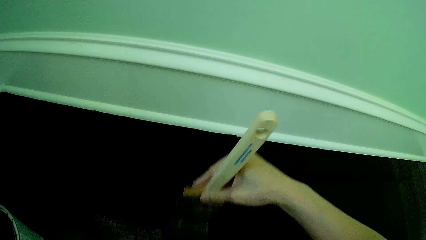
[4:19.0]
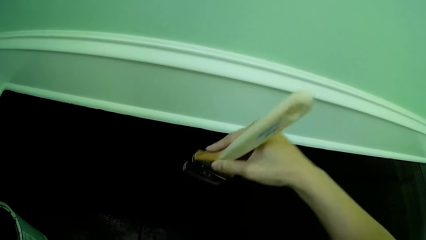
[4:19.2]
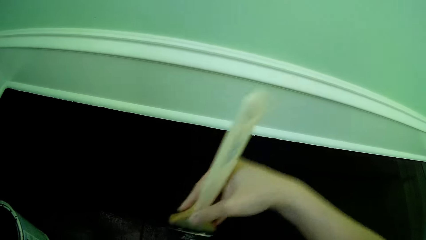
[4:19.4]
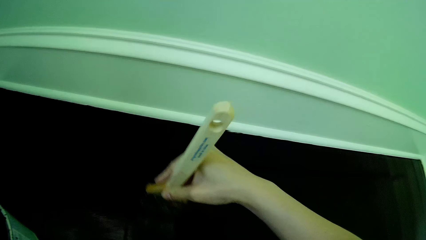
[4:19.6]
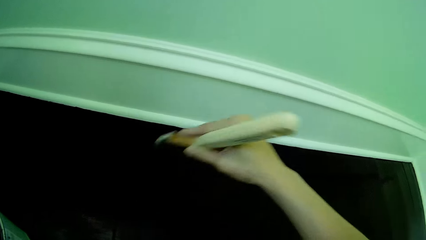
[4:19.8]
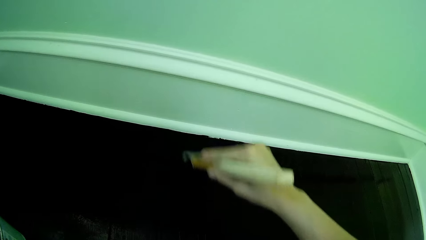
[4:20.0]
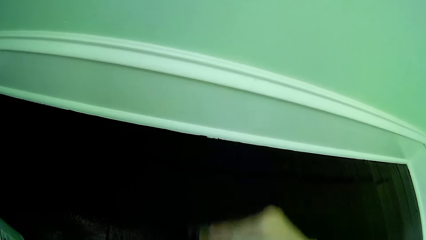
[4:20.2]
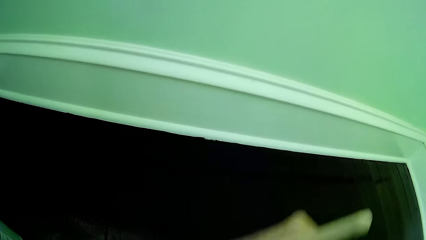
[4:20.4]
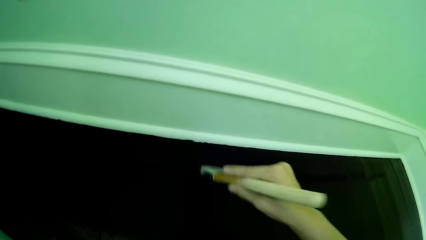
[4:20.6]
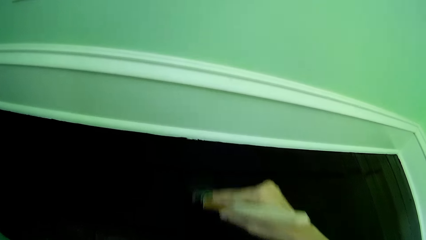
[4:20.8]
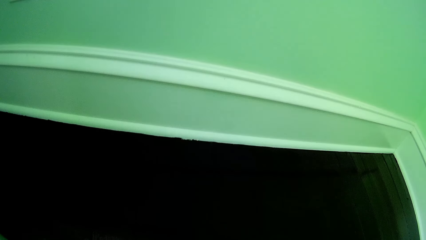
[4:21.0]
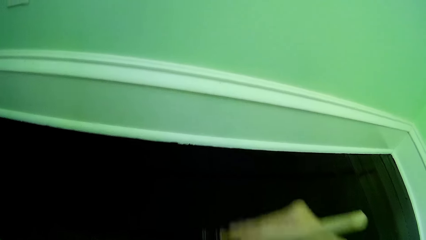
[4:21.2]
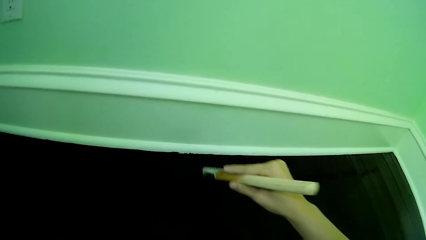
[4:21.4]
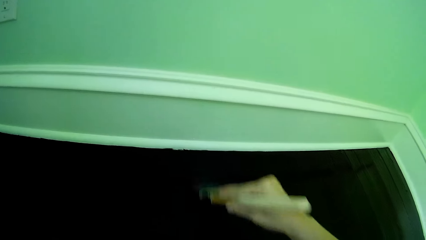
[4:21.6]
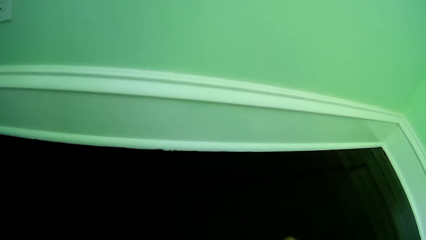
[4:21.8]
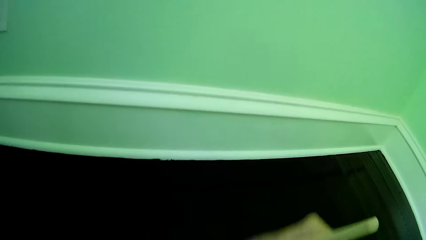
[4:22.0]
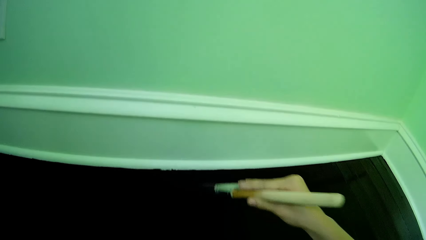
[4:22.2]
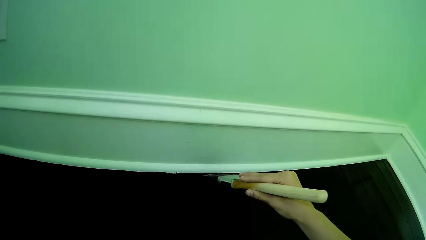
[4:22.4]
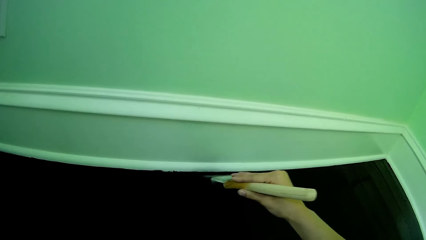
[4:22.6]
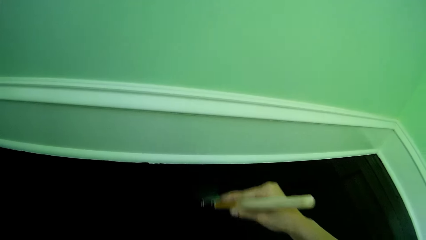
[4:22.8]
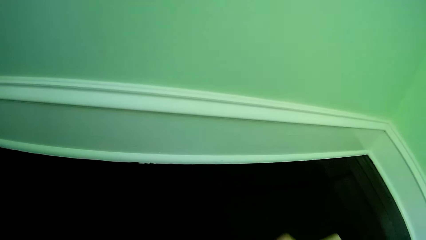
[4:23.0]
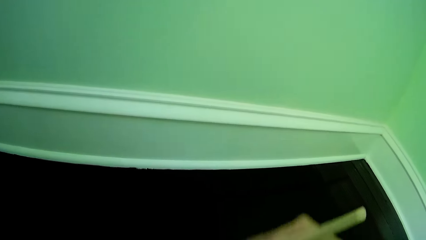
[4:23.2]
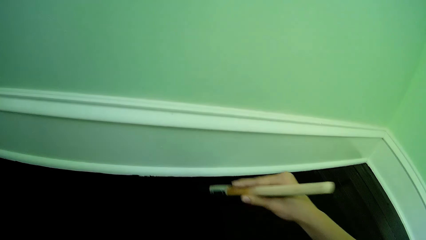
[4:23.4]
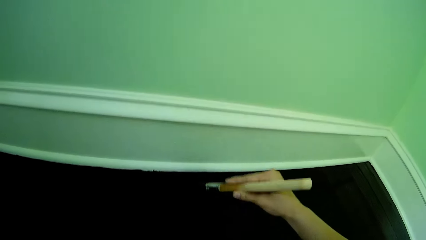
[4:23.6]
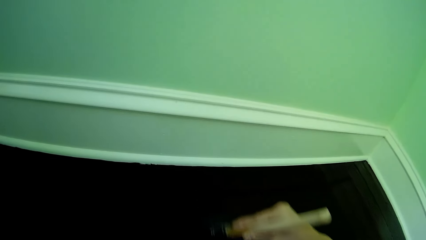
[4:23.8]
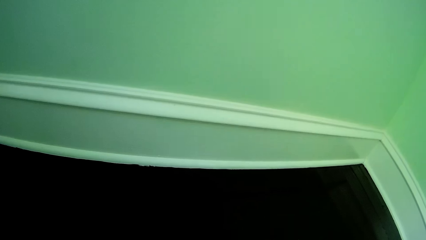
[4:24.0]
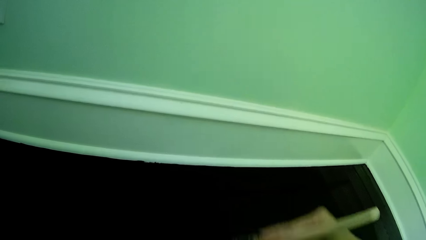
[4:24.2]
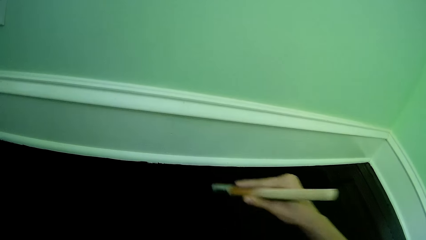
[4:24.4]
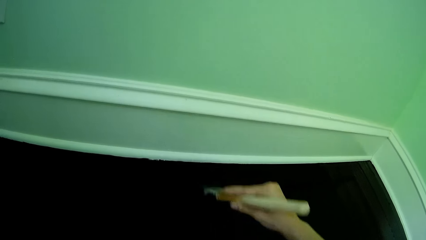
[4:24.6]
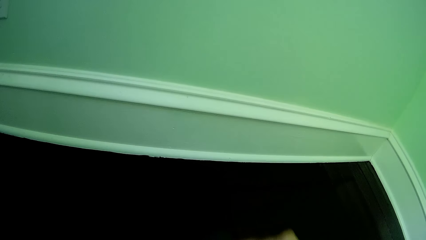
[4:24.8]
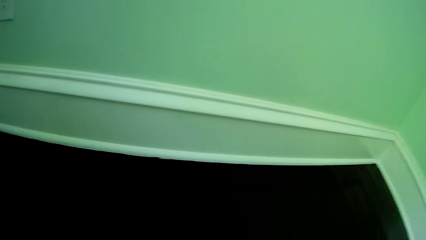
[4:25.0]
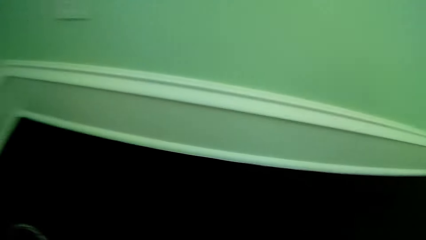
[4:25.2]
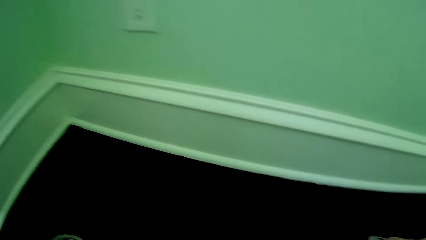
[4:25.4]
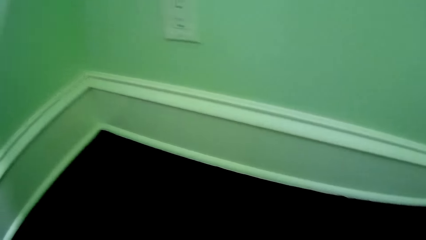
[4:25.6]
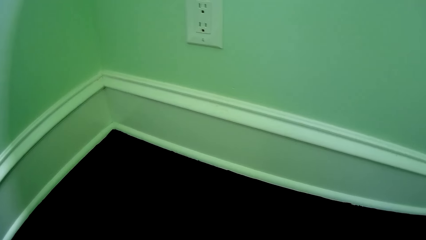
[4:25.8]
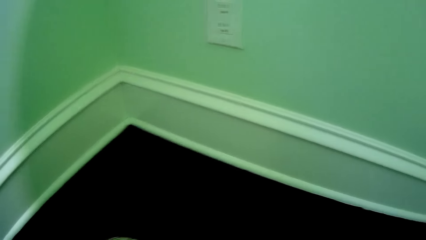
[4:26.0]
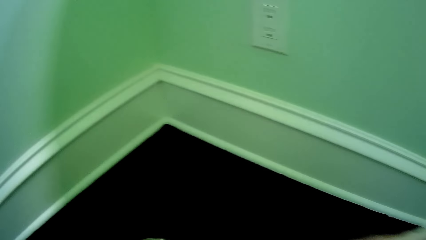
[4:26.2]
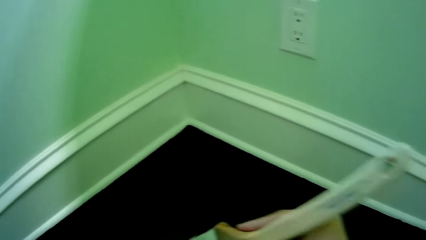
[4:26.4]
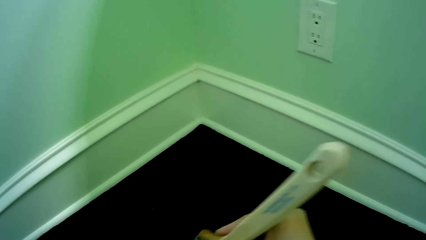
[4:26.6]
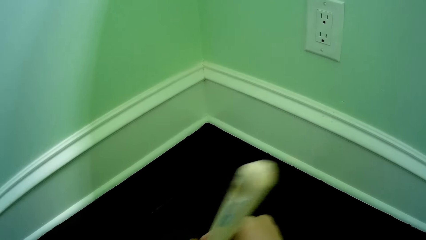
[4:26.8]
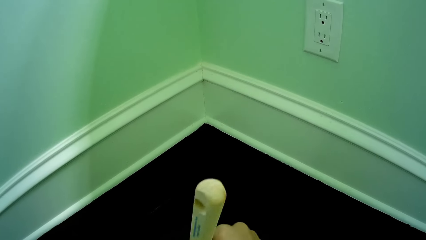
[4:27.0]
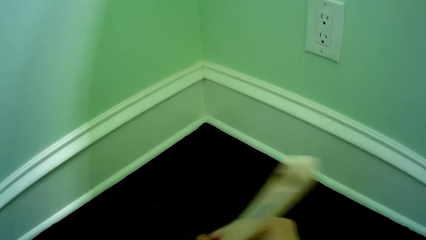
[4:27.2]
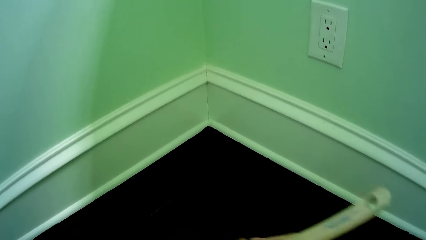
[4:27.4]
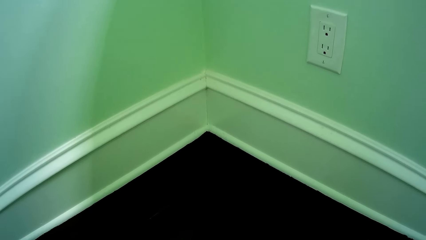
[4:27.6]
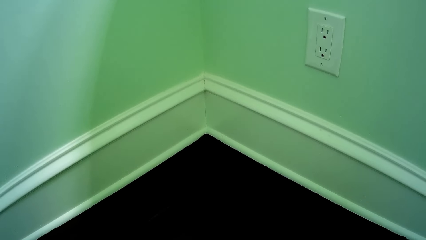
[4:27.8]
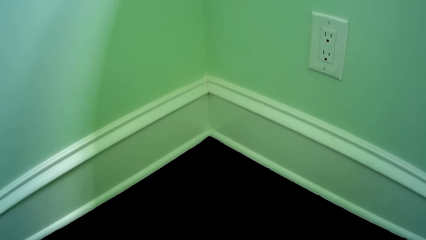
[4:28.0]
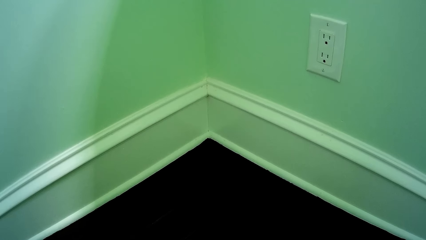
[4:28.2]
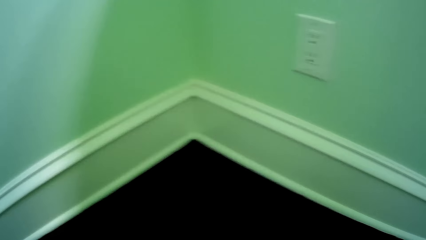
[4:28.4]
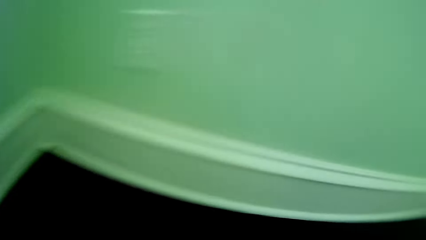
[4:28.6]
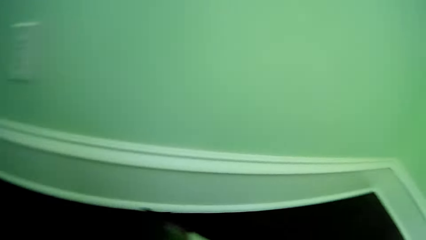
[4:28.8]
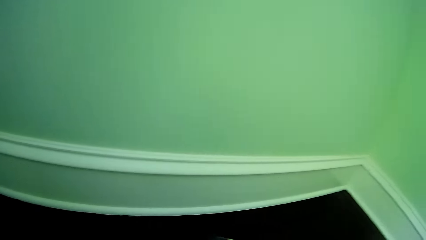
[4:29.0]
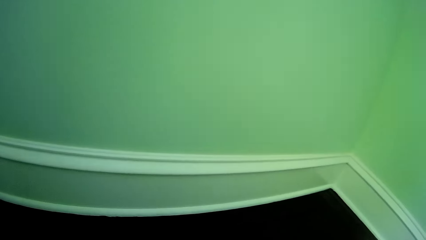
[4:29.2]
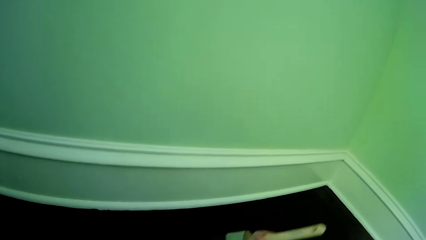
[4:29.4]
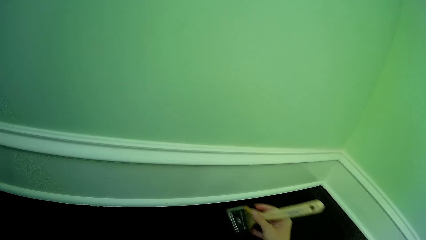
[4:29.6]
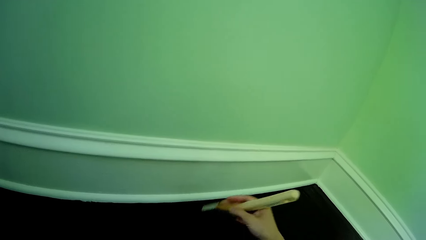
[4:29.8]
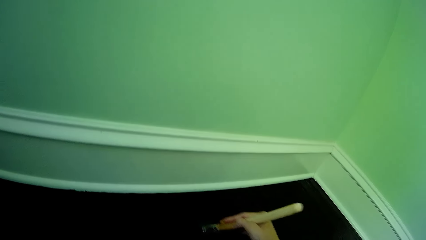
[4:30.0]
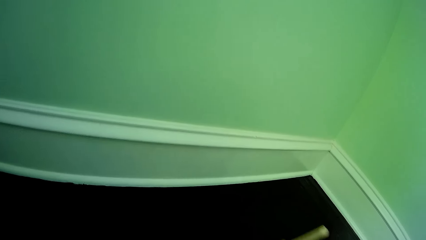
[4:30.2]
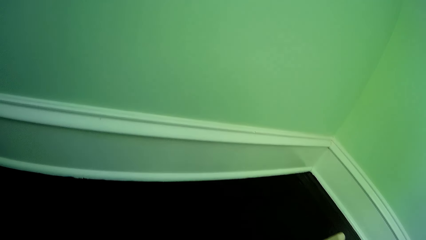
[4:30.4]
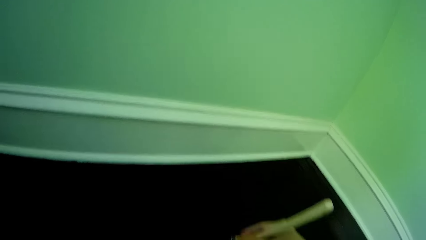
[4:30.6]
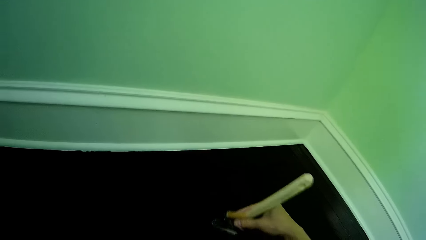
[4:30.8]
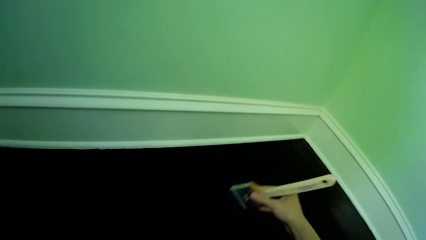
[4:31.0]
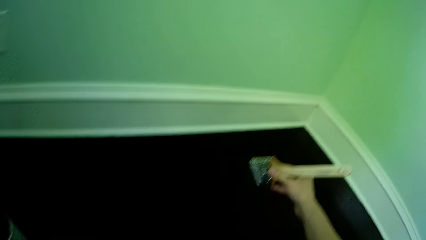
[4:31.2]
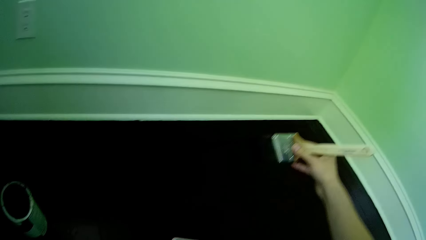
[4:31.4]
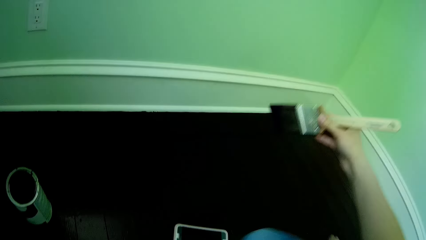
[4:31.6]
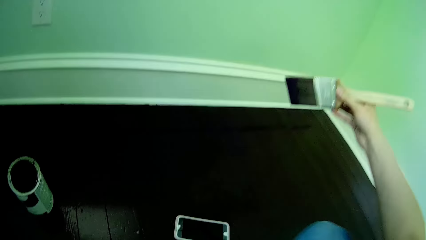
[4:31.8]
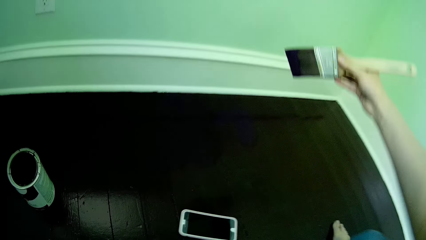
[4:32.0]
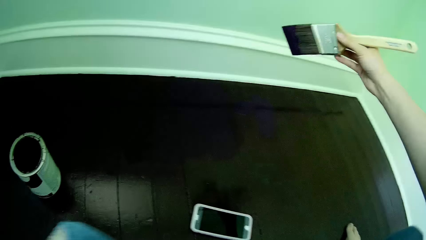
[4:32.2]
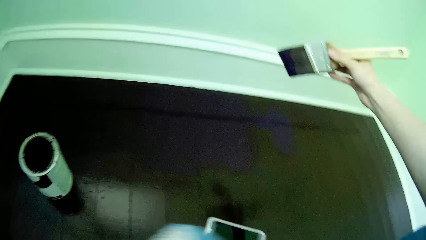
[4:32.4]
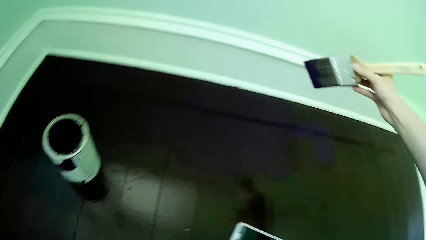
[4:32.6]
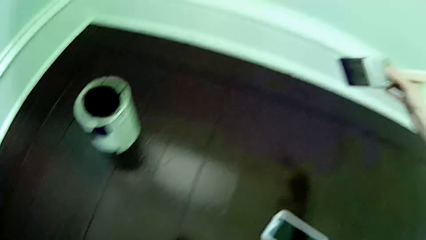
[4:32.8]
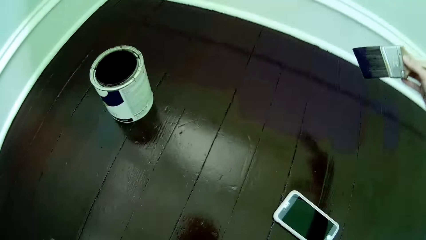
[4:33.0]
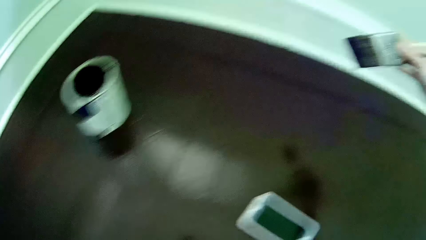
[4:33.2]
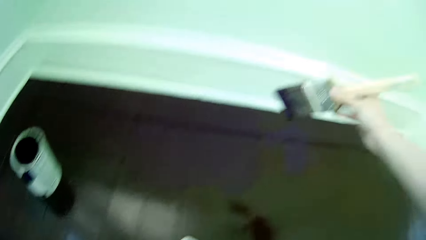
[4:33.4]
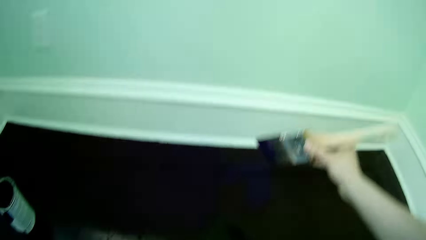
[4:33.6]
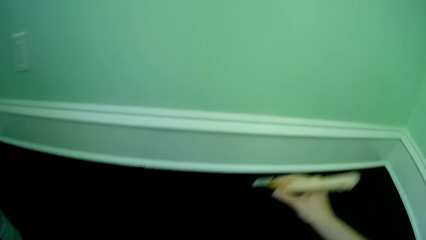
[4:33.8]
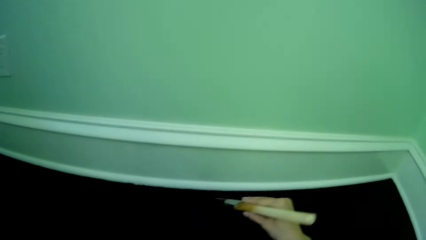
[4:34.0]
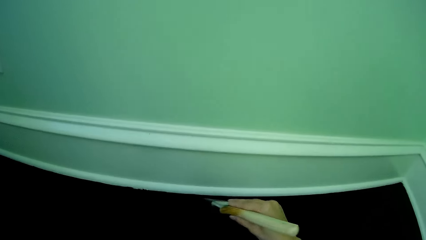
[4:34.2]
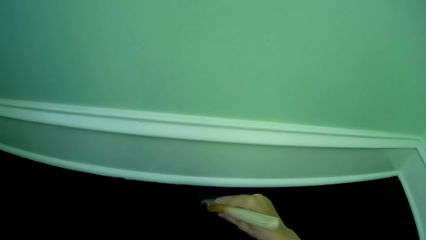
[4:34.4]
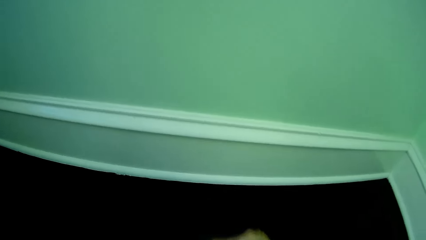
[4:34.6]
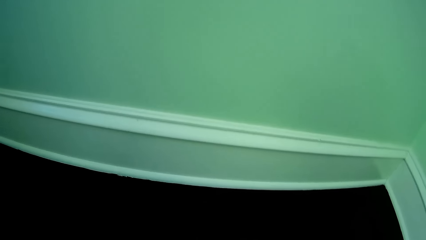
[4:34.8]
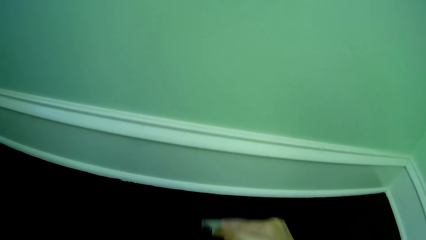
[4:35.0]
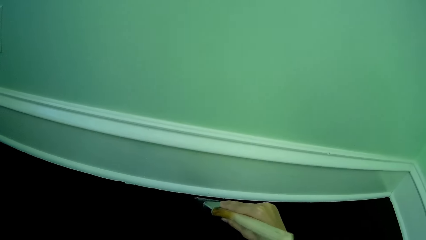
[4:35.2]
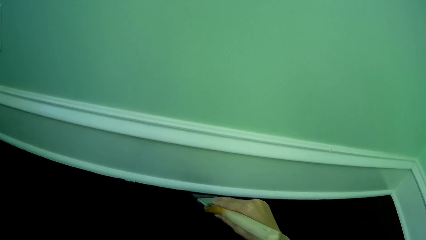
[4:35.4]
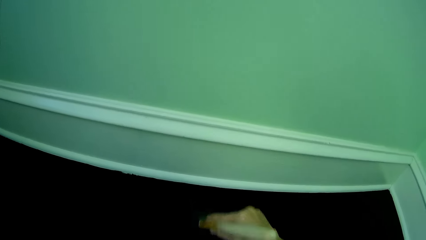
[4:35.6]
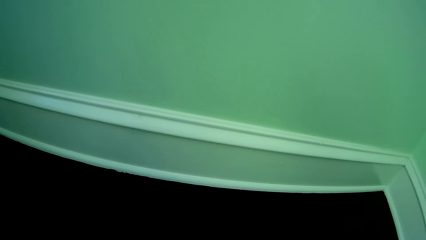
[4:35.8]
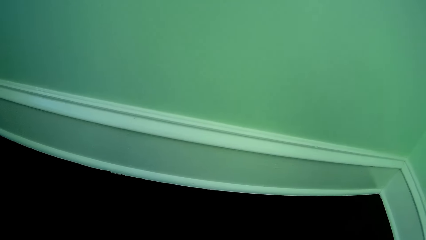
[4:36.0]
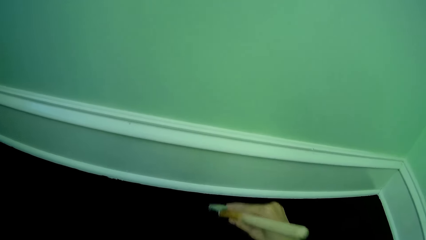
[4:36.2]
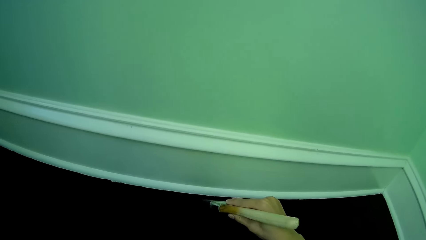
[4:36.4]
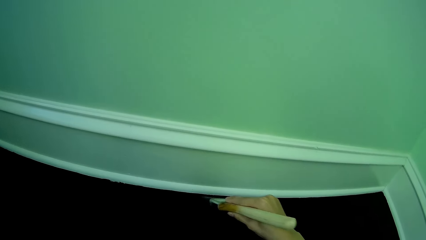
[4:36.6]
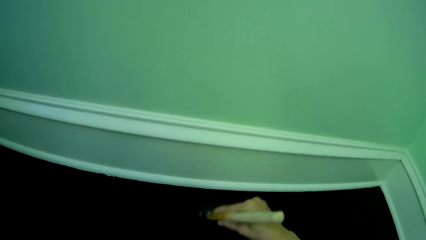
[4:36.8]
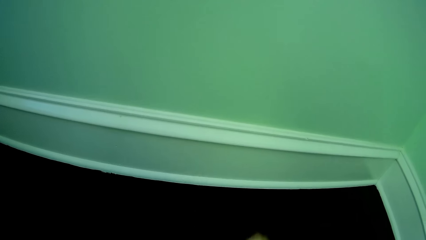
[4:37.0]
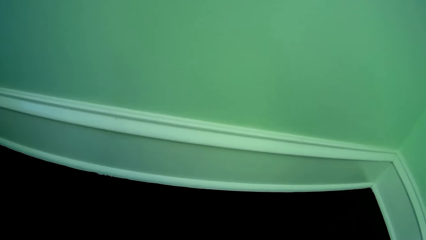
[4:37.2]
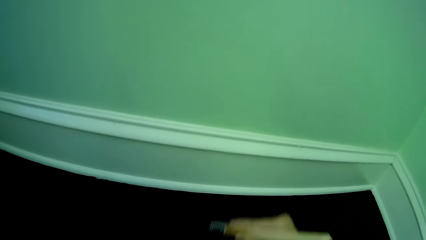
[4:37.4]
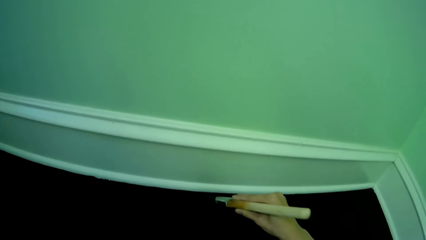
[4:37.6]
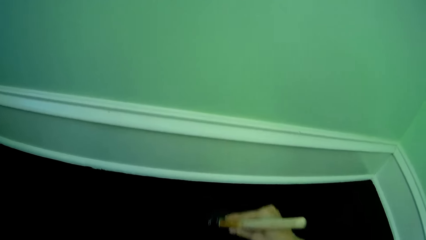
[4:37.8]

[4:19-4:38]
The camera wearer looks around. They dip the paintbrush to the paint. They remove the paintbrush from the paint. They paint the floor using the paintbrush. They hold the paintbrush. They paint the floor using the paintbrush.
